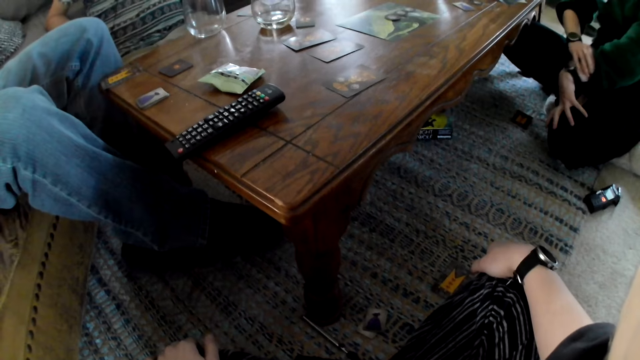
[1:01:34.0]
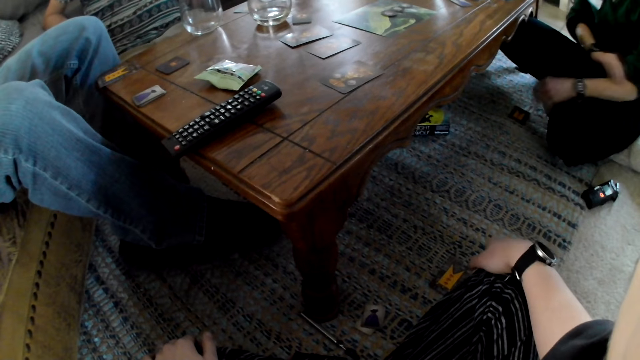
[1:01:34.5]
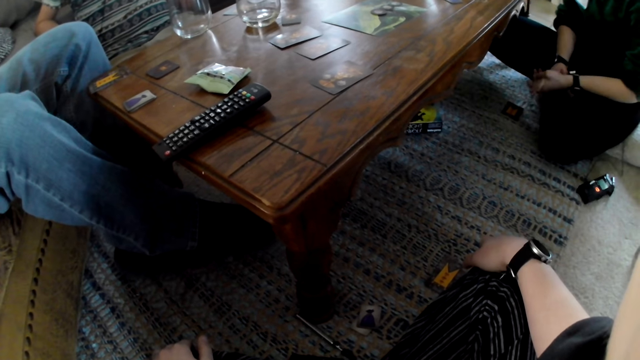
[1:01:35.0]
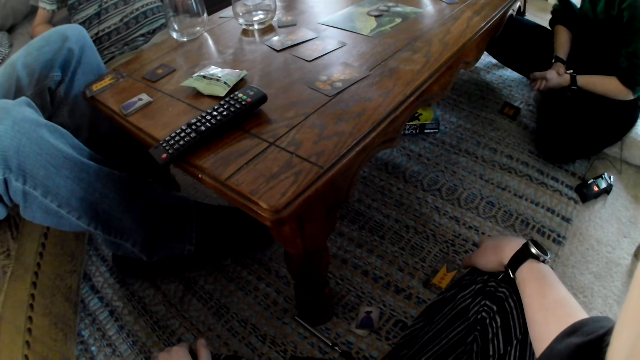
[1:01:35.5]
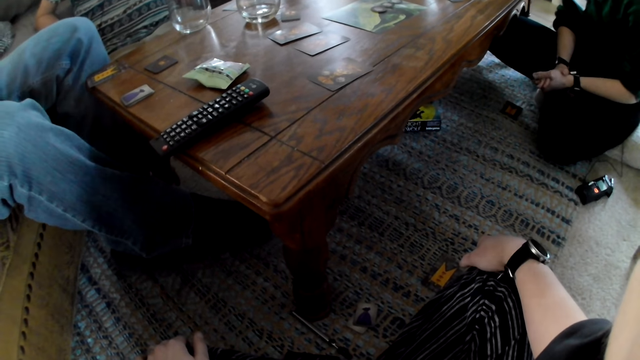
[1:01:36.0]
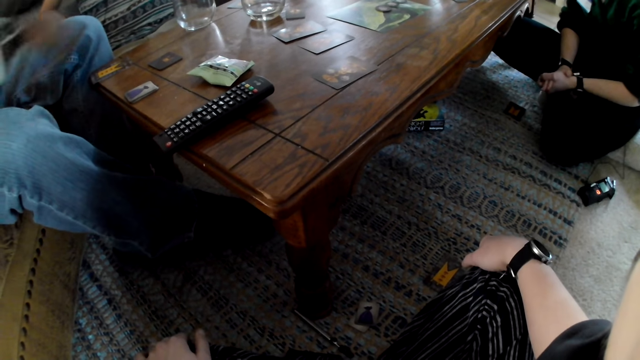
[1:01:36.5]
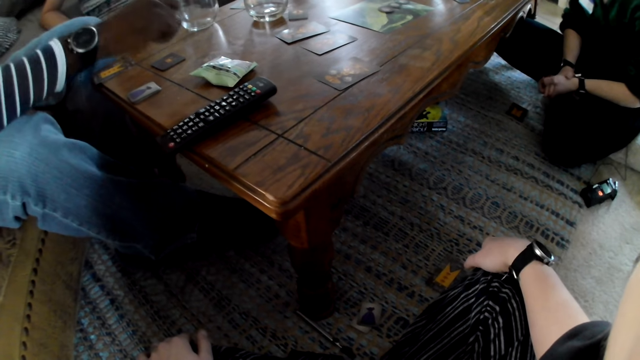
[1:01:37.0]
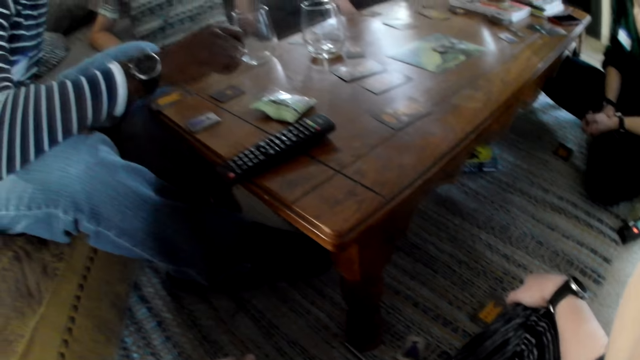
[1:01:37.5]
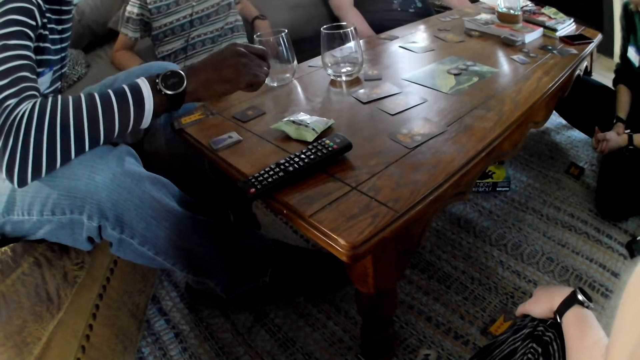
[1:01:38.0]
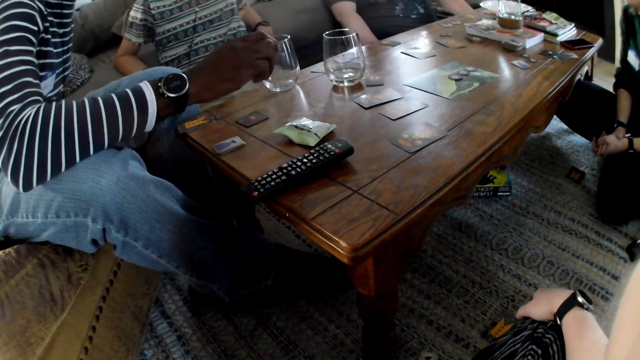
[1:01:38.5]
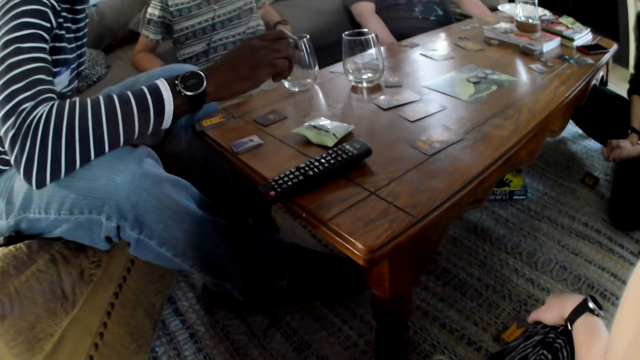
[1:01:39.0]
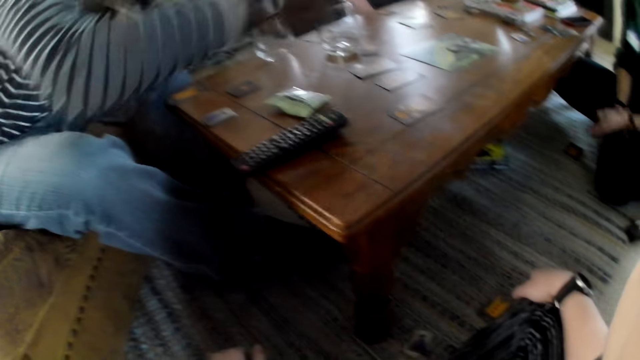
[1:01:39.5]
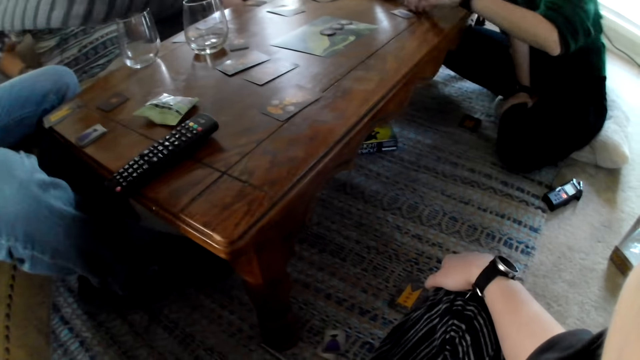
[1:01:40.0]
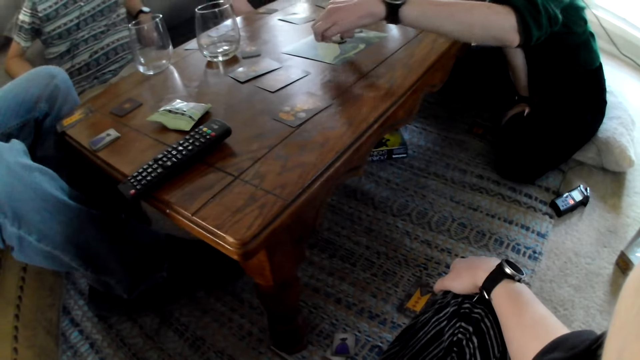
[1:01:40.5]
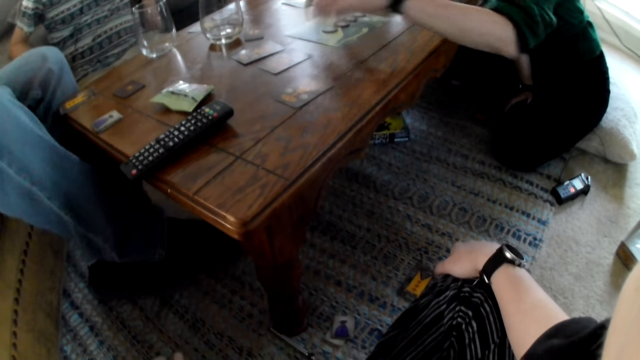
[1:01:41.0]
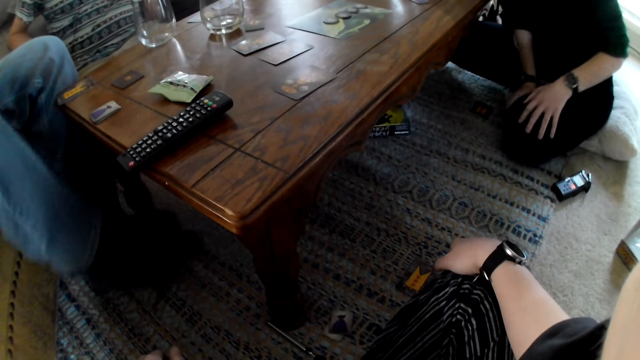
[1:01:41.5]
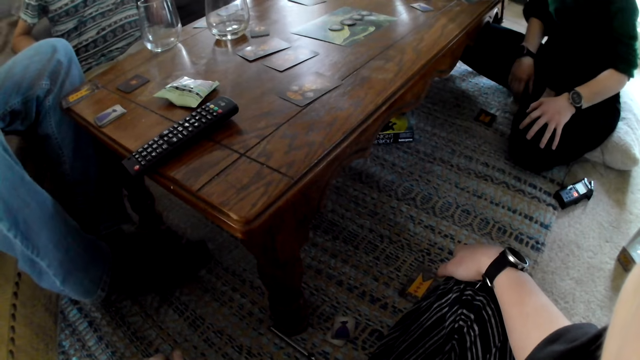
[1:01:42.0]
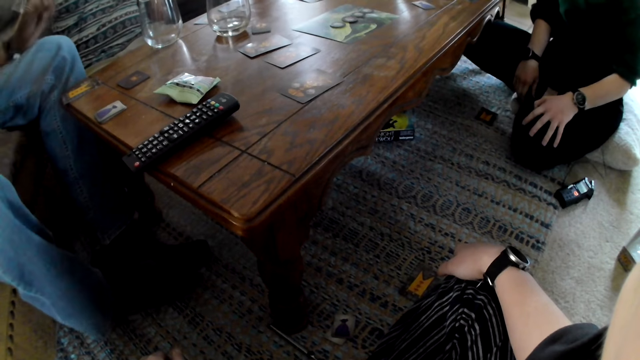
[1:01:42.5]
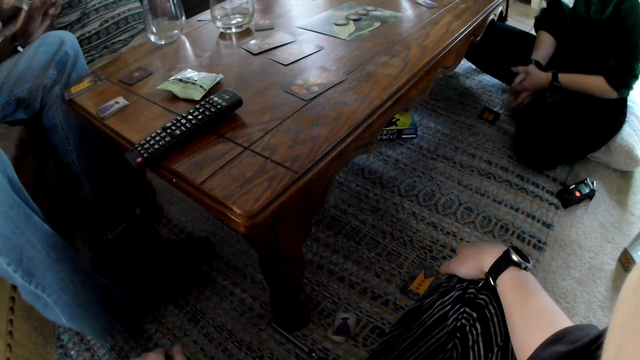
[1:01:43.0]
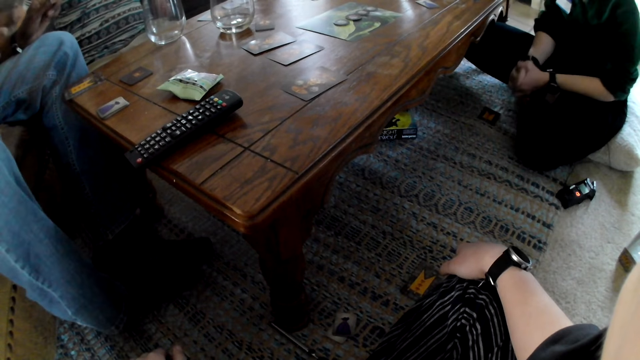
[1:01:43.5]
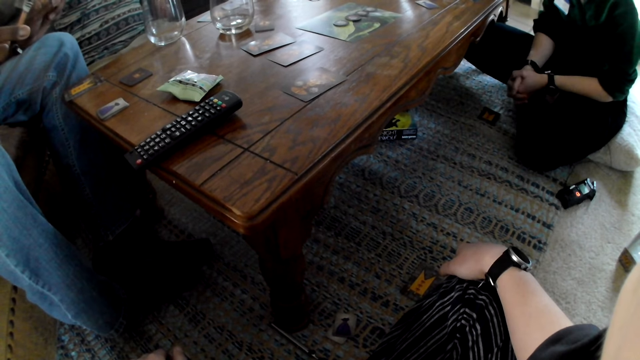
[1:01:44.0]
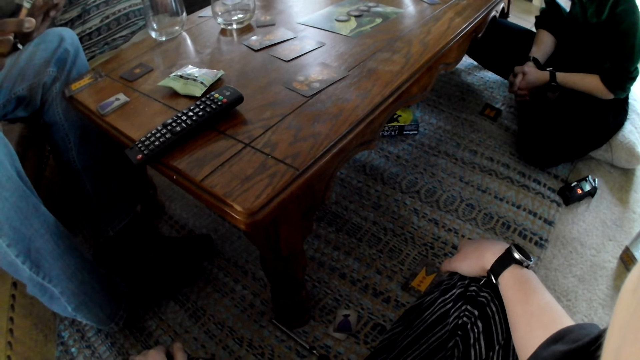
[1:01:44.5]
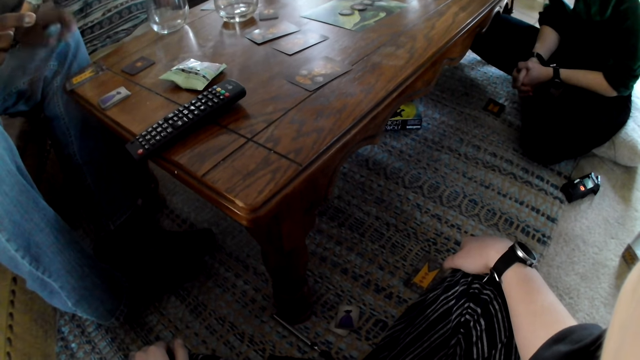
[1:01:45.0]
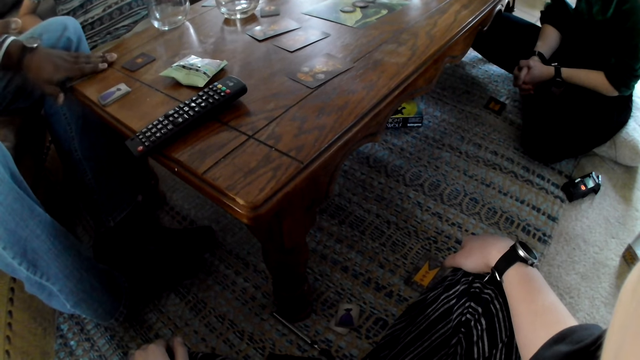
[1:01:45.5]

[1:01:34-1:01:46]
The woman picks up a role token from the table with her left hand and drops the role token on the pamphlet with her left hand.

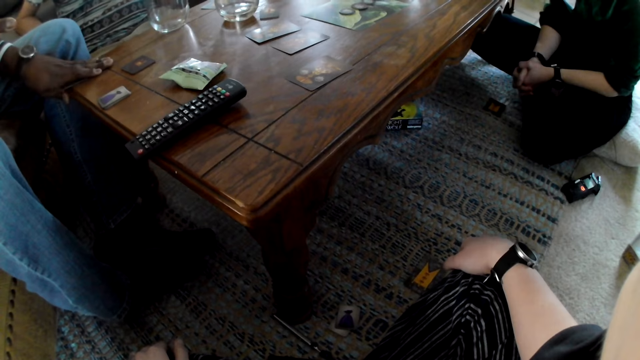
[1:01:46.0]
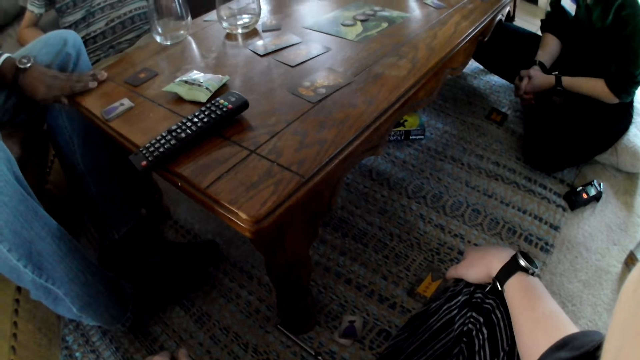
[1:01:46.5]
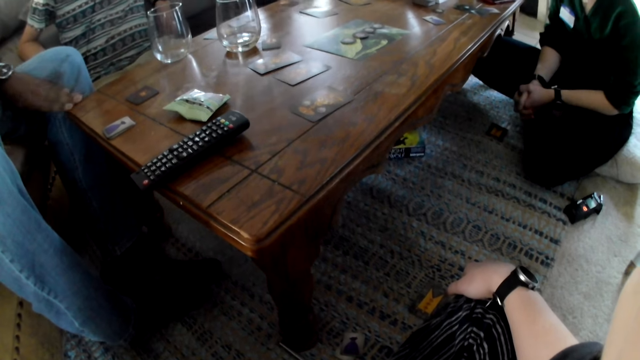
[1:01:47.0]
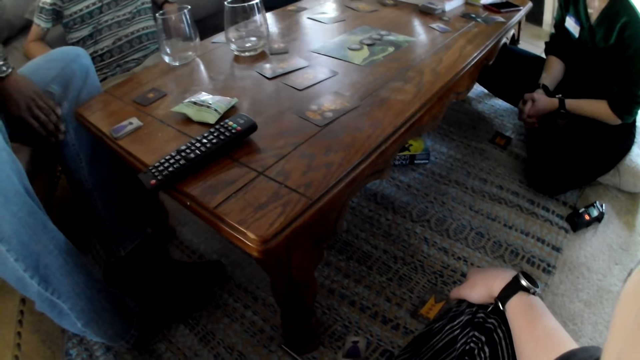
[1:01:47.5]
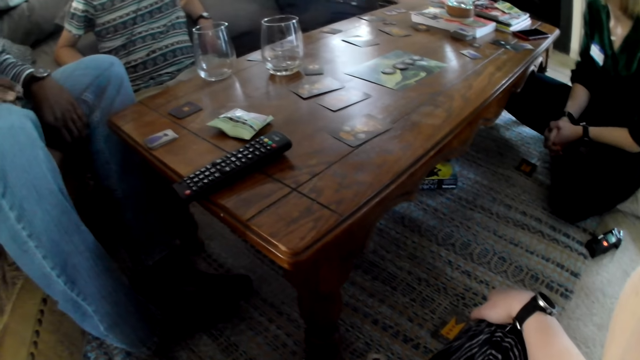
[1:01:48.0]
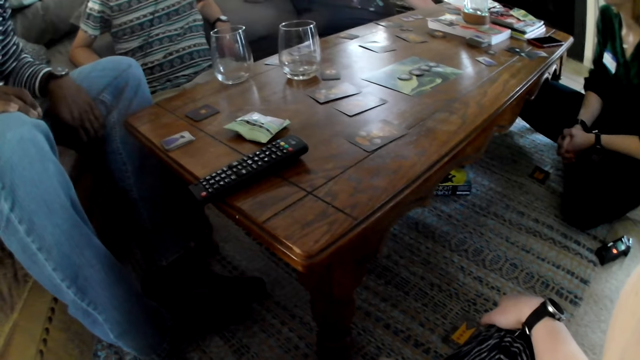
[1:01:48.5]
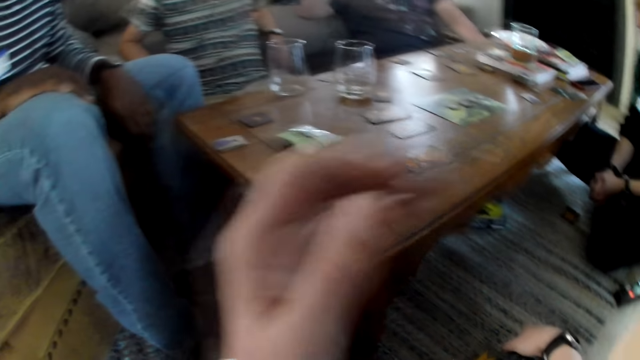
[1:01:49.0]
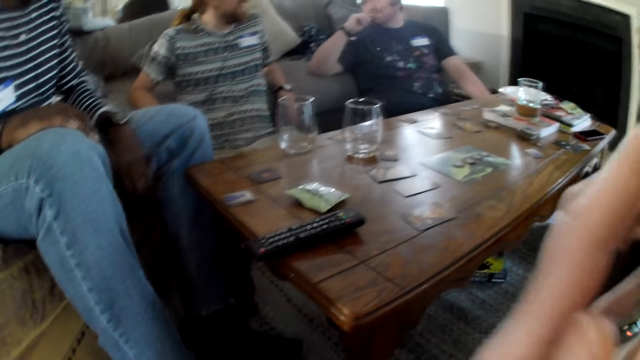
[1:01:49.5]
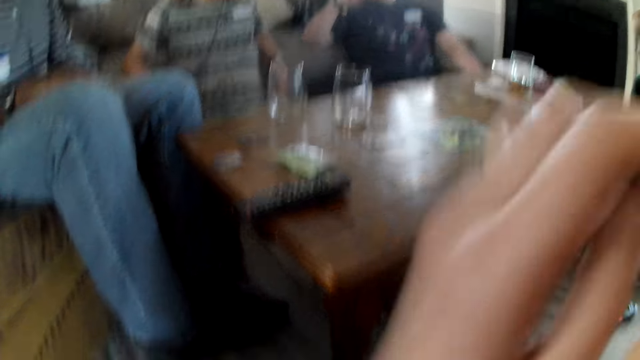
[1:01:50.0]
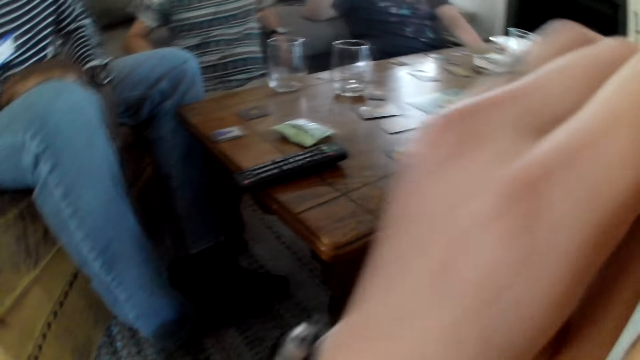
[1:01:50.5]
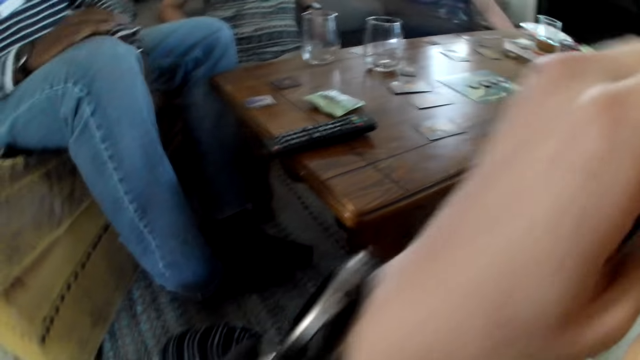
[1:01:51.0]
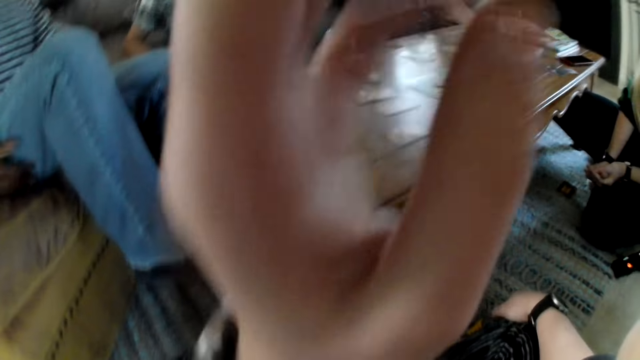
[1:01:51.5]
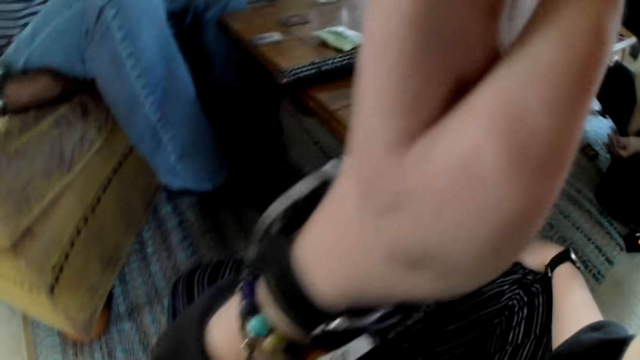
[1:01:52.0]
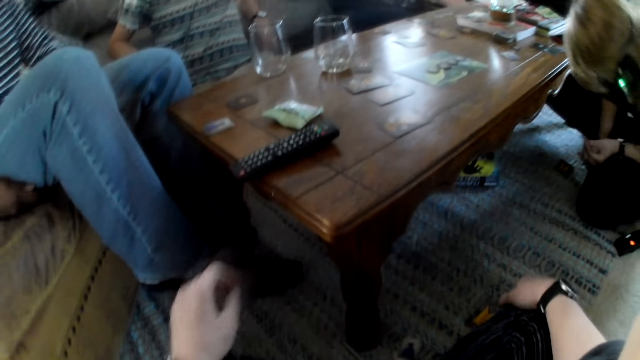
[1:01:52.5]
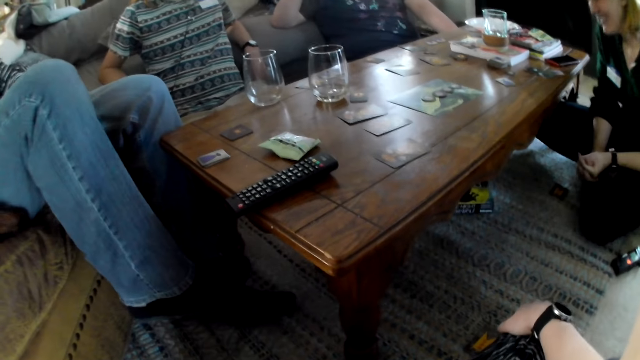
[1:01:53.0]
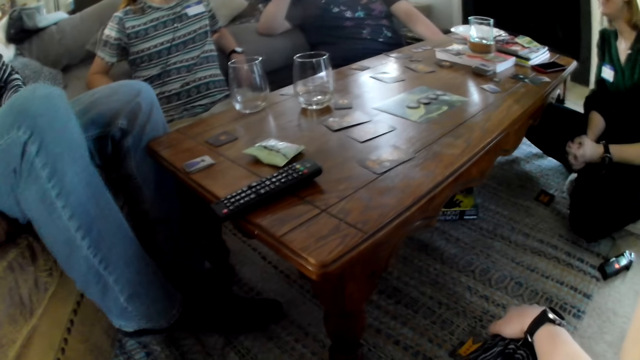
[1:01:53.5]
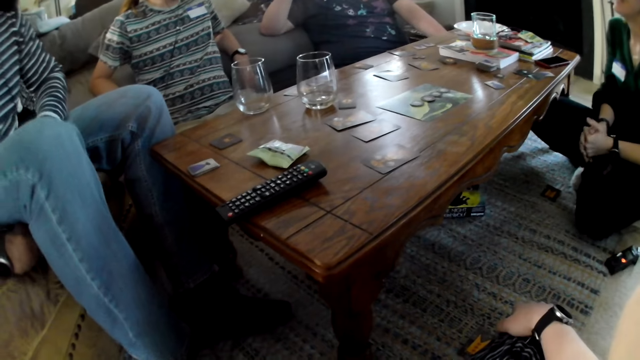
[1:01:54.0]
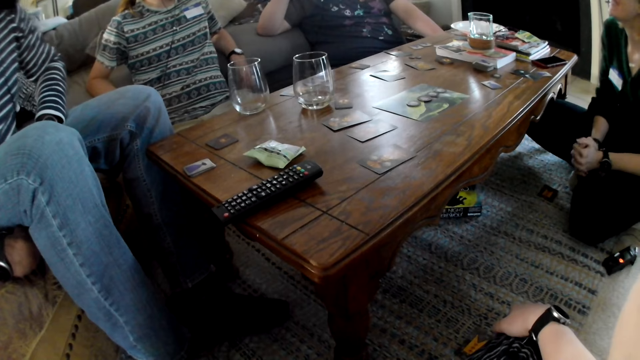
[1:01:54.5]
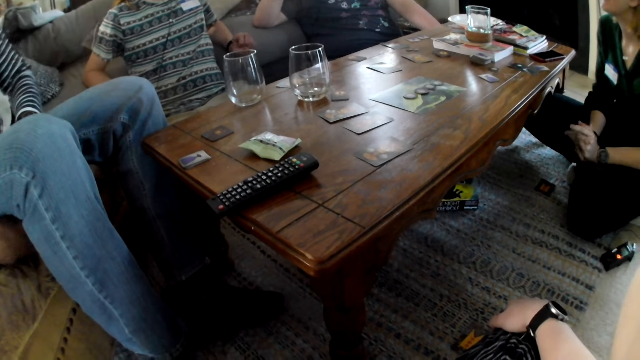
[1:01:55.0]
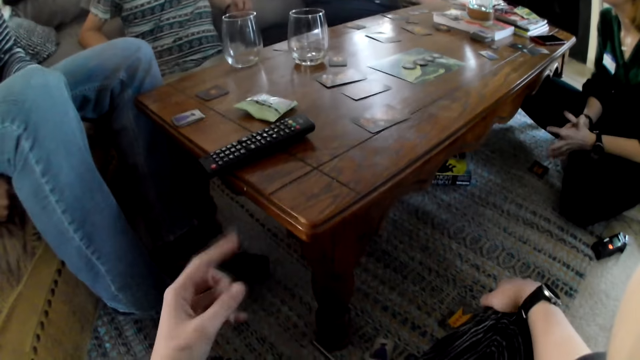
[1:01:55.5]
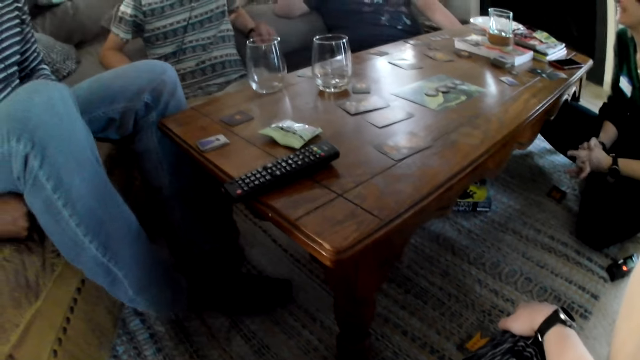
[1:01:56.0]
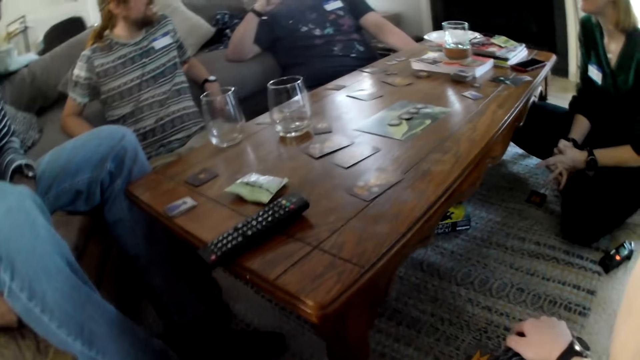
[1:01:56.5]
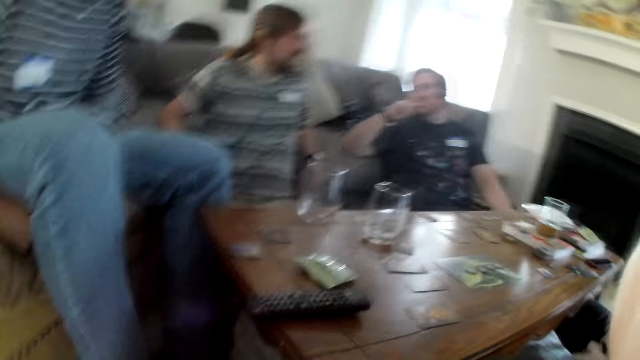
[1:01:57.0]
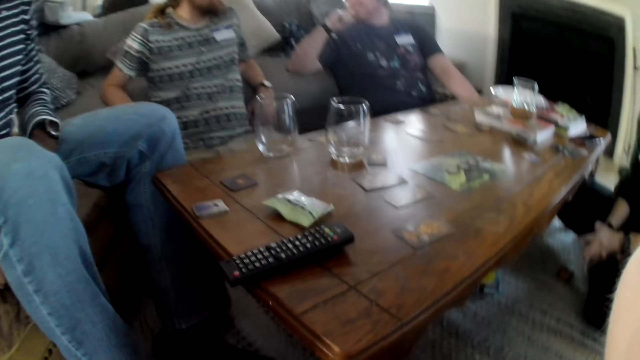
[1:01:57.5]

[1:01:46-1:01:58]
The camera wearer touches her head with her left hand. She rubs her face. She moves her finger.
